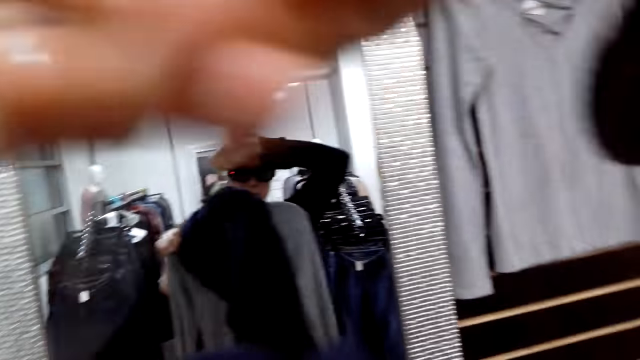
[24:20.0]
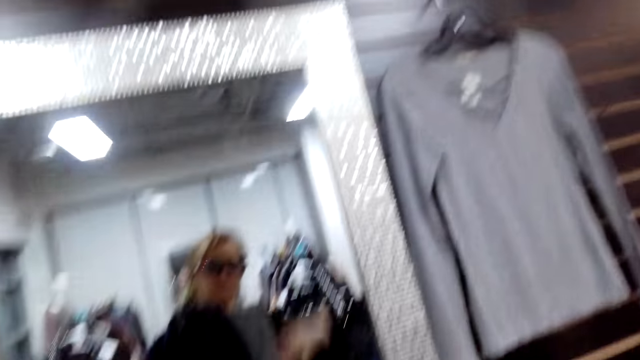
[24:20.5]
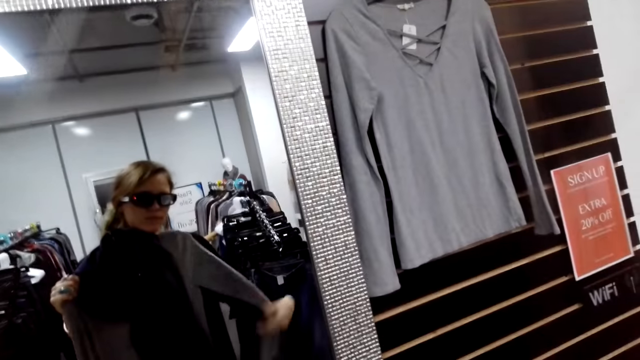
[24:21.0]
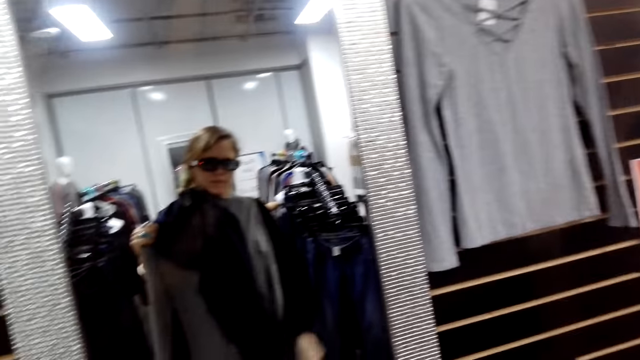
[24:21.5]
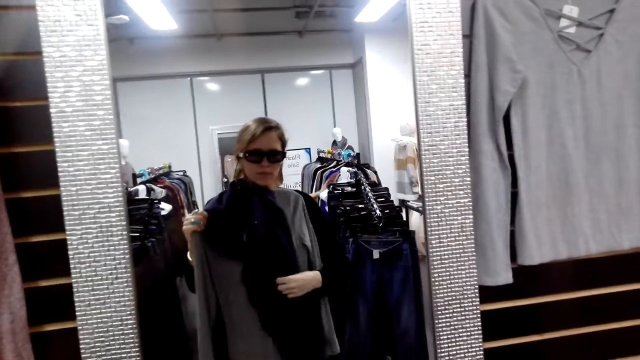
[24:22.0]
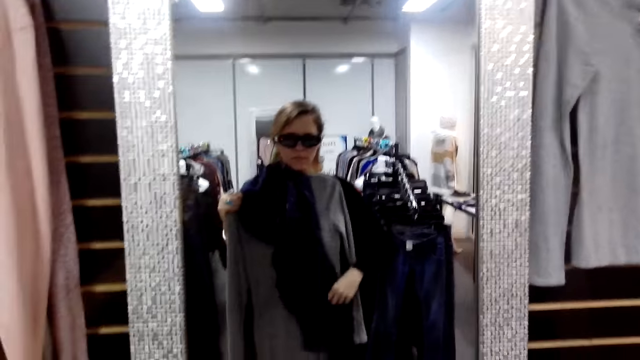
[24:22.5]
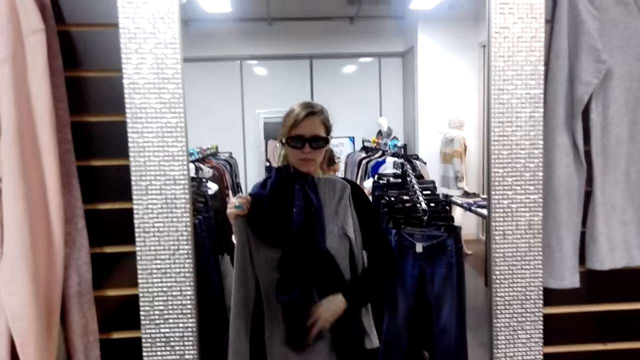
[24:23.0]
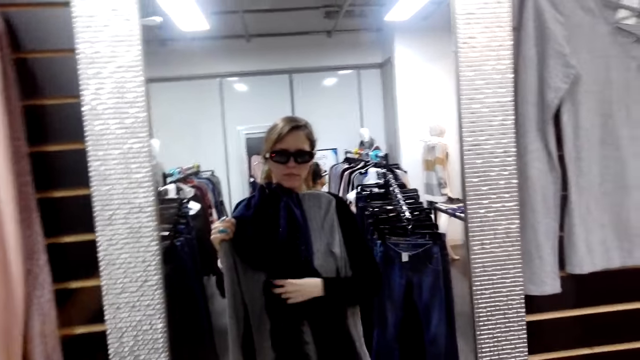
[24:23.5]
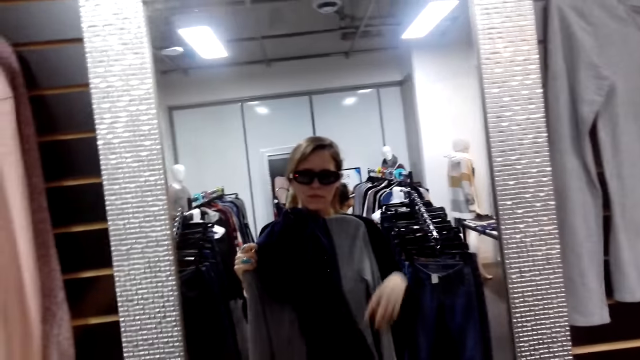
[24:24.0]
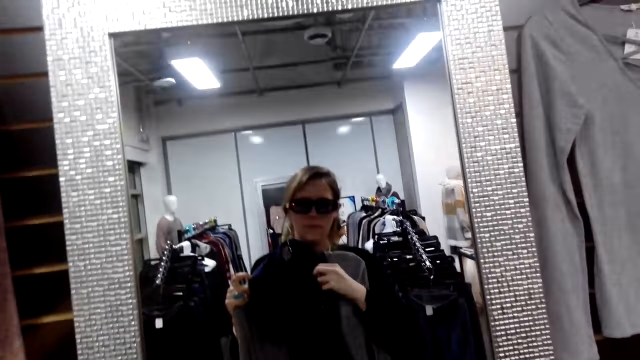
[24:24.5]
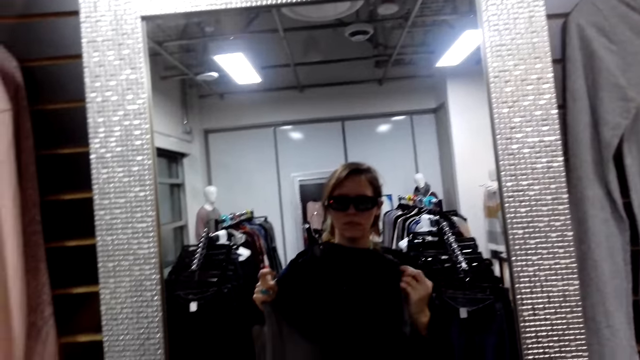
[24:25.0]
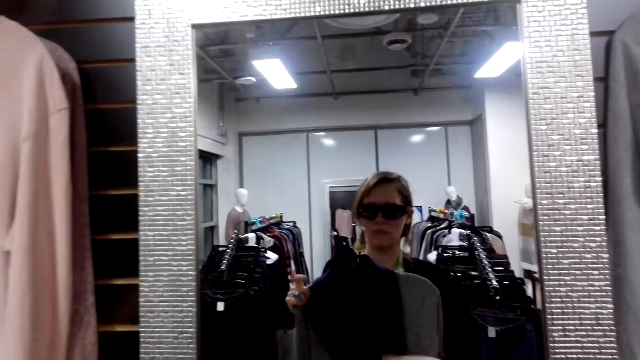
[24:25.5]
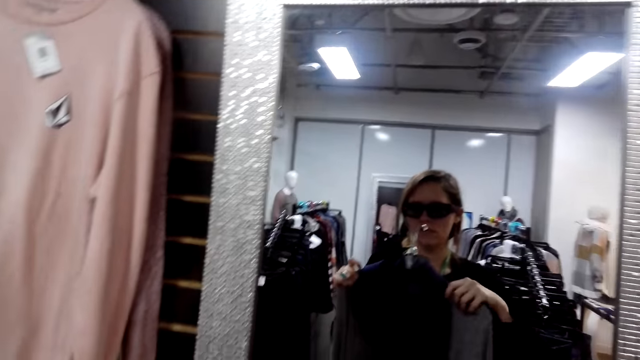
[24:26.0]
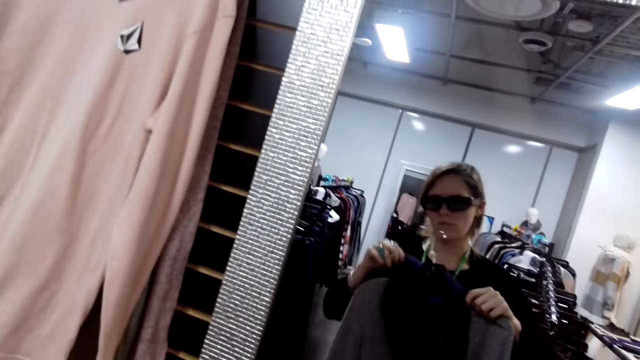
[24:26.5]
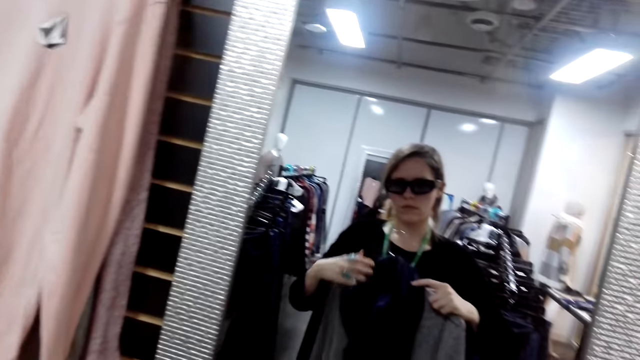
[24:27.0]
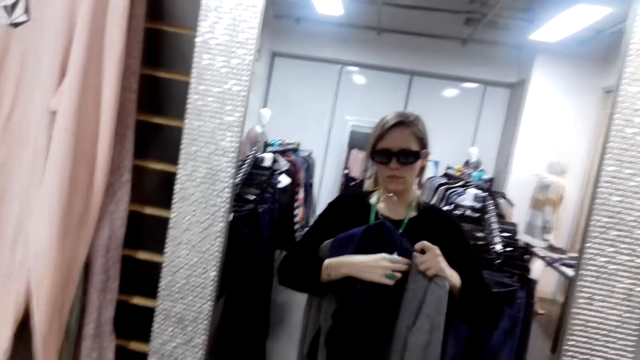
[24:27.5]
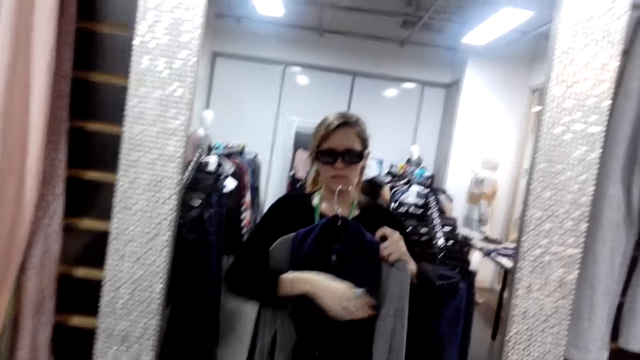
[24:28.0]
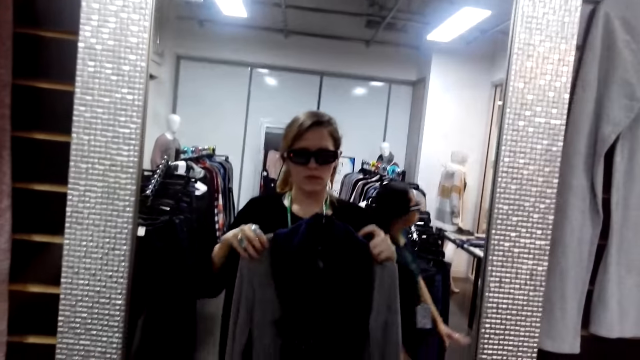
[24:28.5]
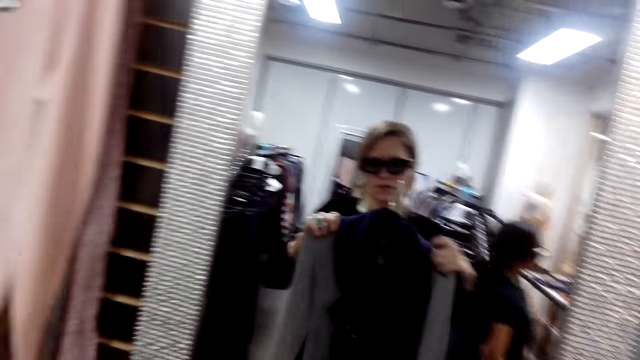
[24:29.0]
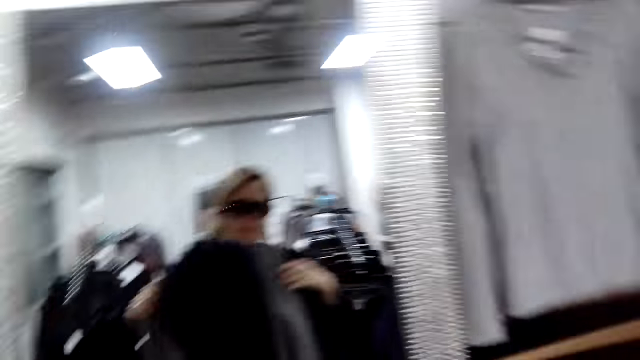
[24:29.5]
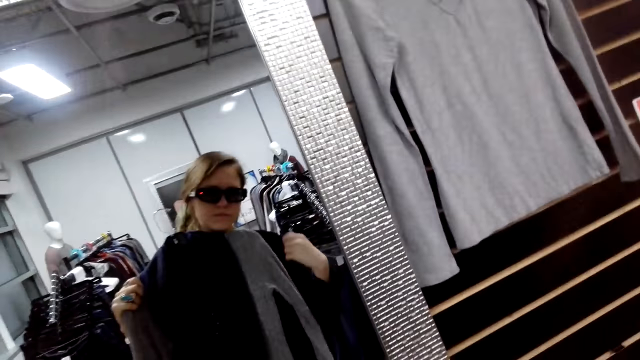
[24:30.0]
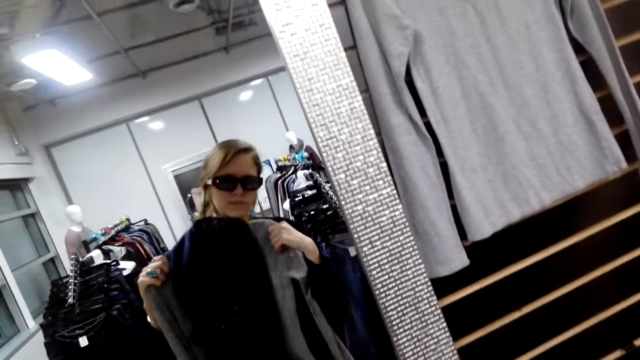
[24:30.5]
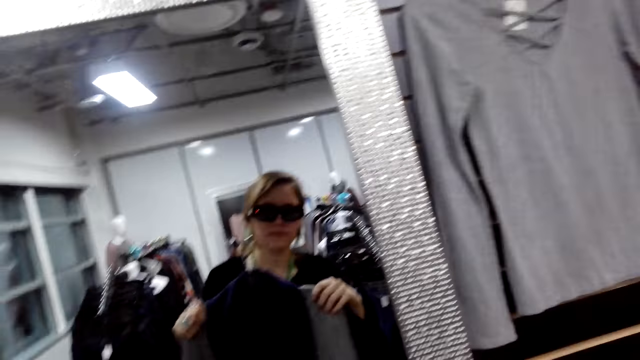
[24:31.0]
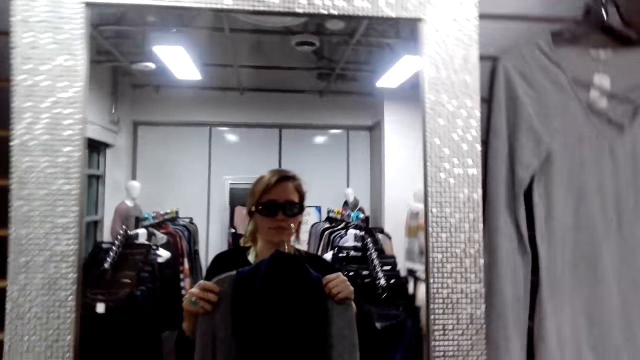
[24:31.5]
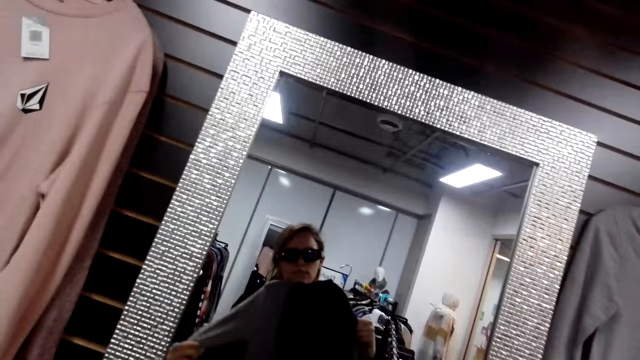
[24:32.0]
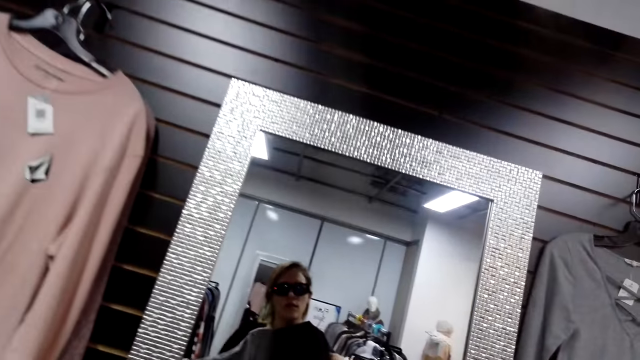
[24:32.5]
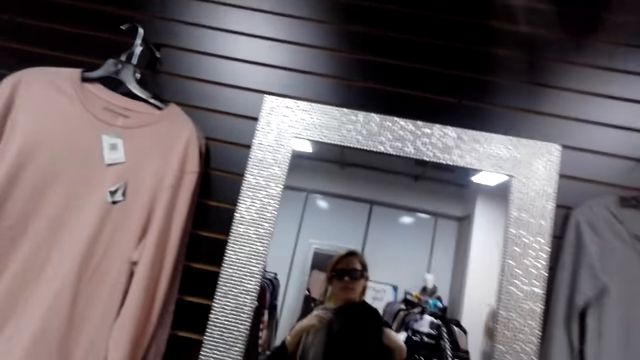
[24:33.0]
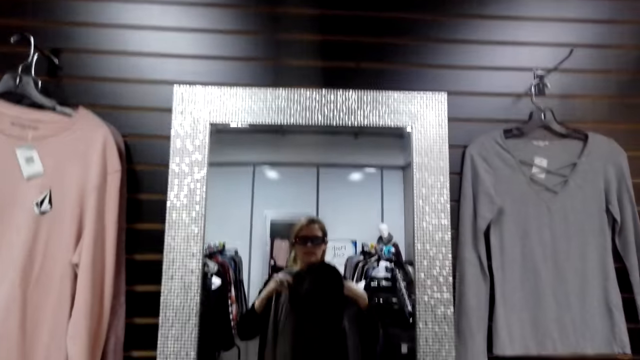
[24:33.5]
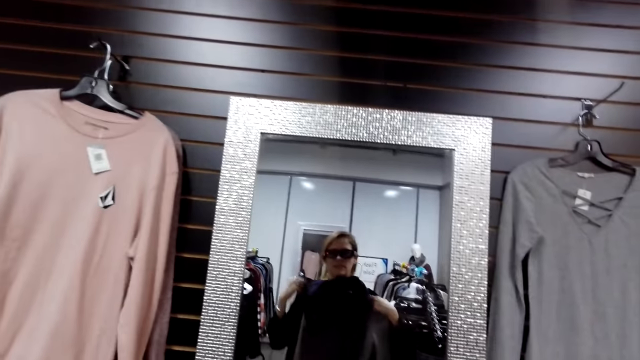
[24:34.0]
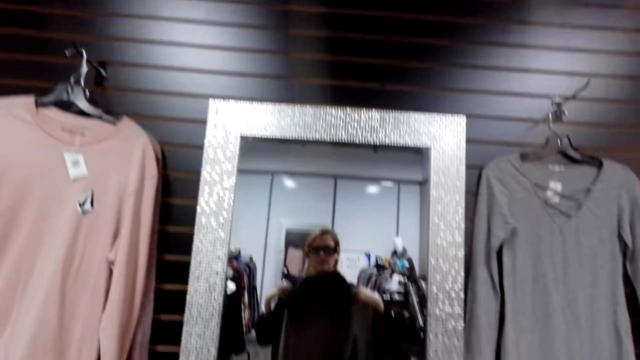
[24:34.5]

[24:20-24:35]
The camera wearer holds a cloth. They turn to the side. They adjust the cloth. They turn to the side. They adjust the cloth. They turn to the side.

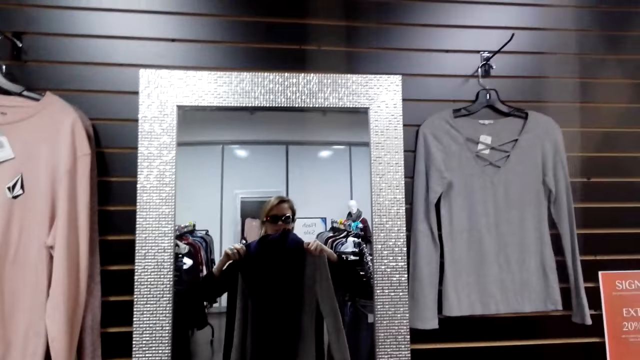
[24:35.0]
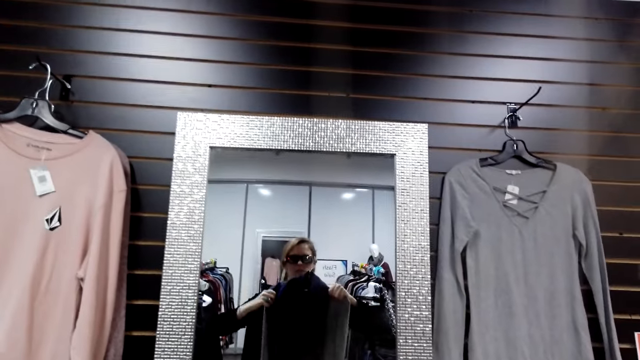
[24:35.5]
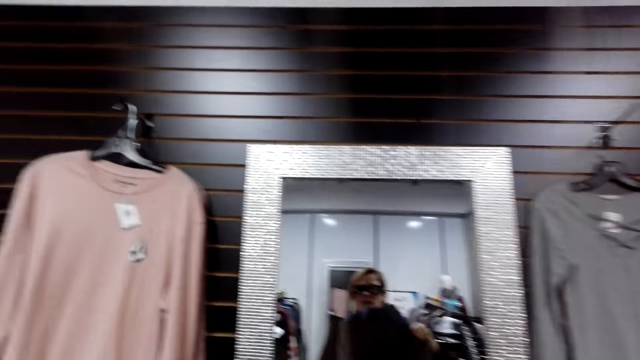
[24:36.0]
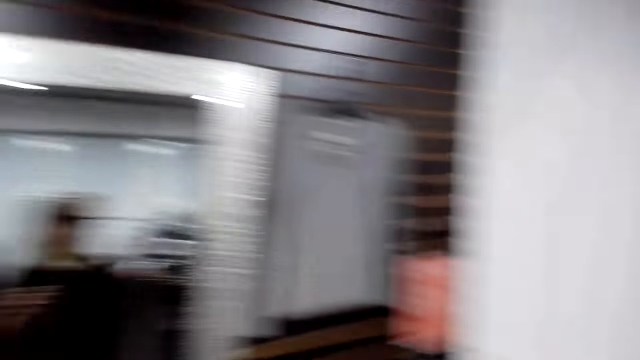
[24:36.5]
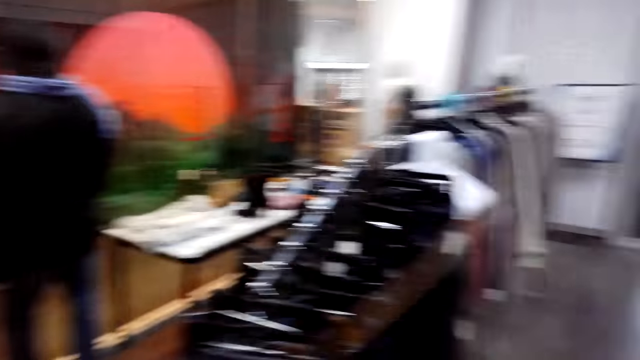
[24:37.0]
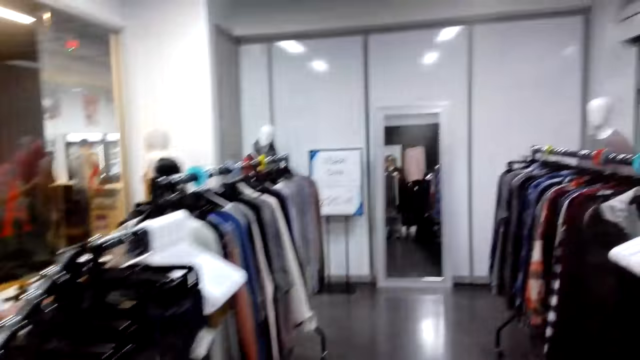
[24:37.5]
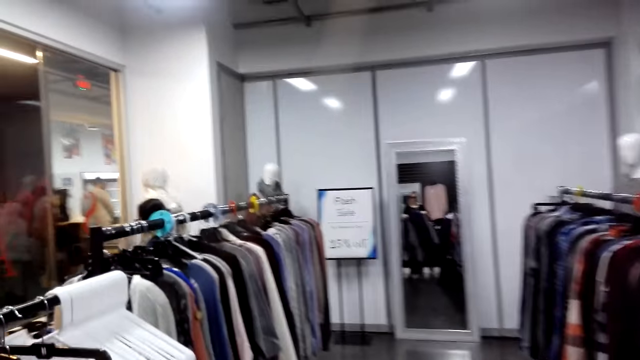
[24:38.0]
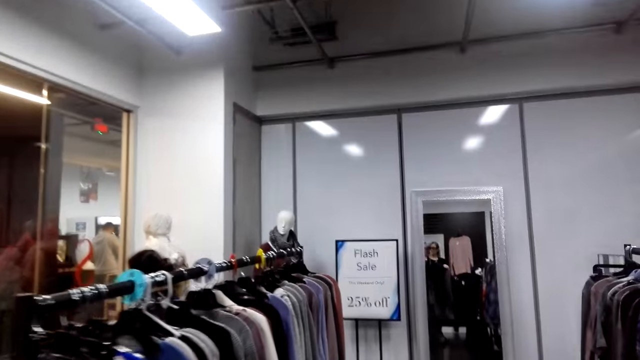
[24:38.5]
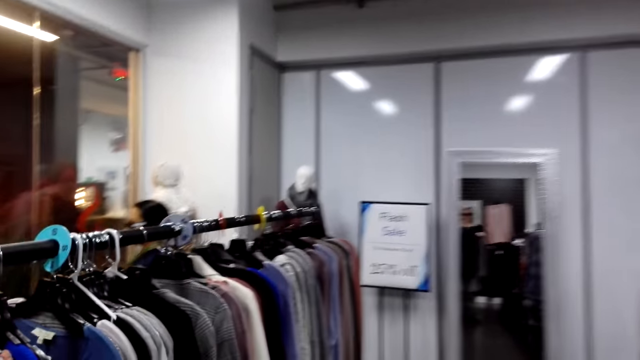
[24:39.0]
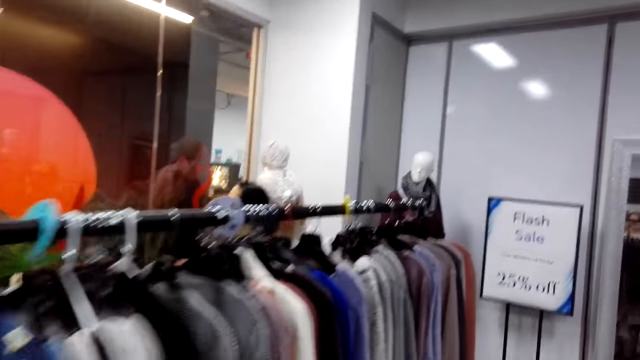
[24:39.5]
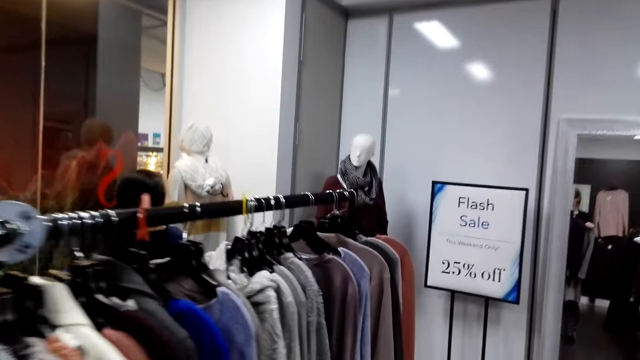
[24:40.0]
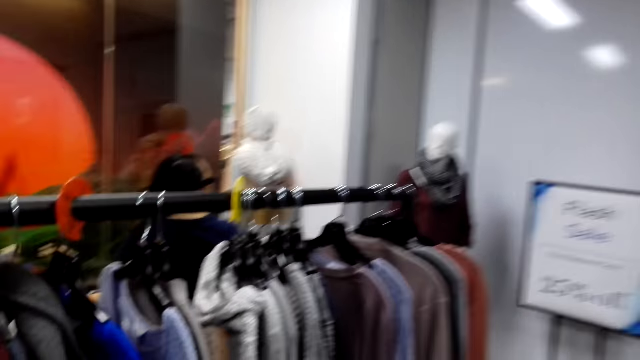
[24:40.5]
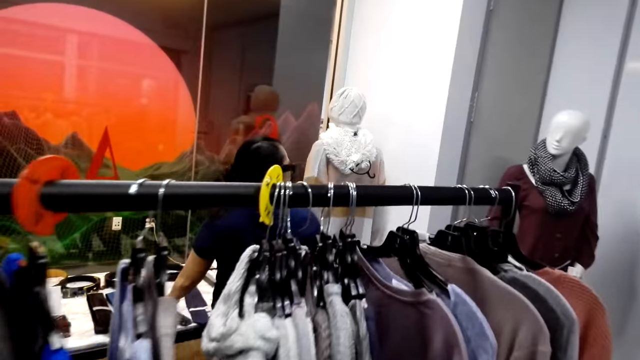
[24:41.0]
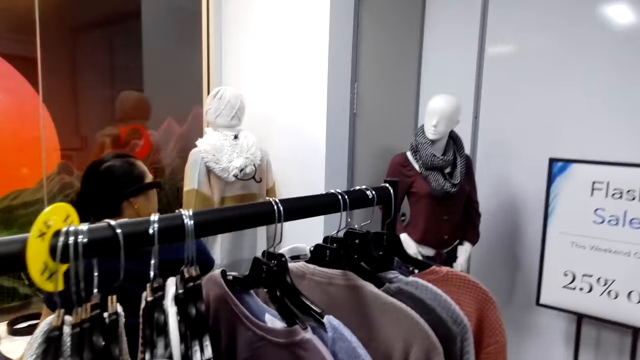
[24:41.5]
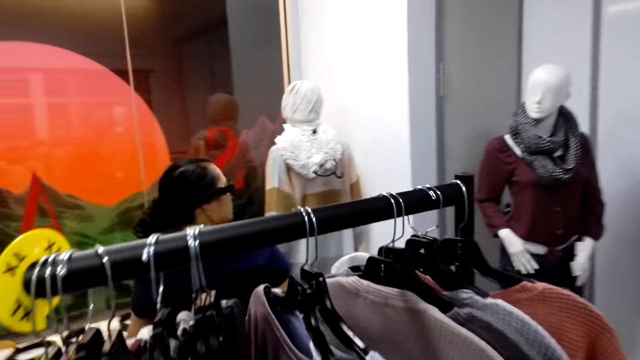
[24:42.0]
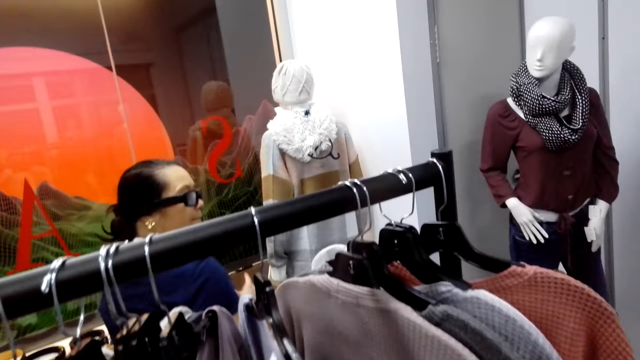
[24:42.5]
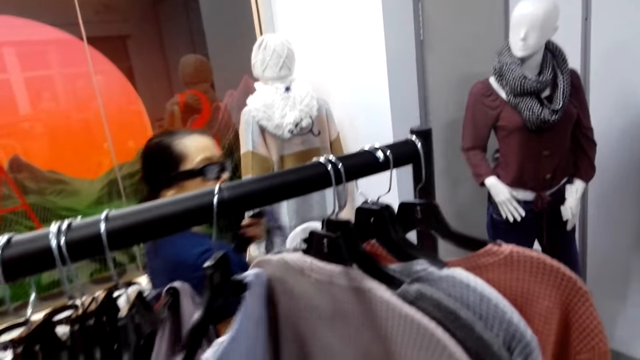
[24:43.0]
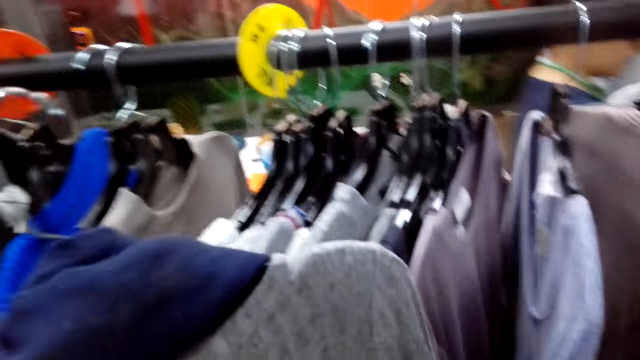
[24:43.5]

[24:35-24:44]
The camera wearer adjusts a cloth. They wrap a shawl around the sweater on a hanger. They turn to the side. They walk around. They walk towards the hanged sweaters. They adjust the cloth on the hanger.
